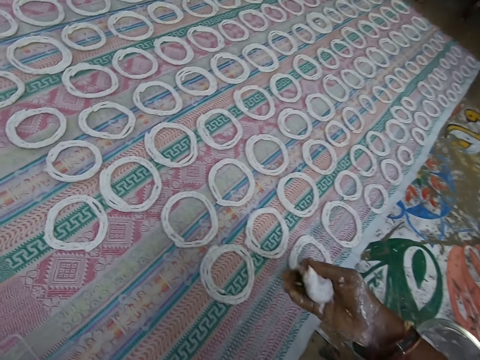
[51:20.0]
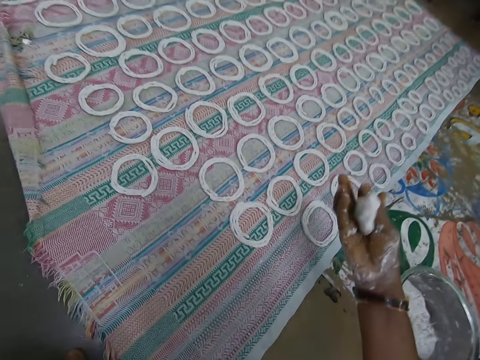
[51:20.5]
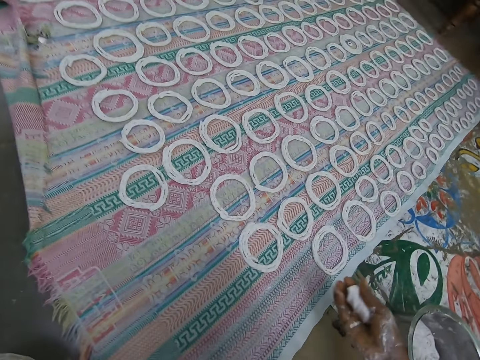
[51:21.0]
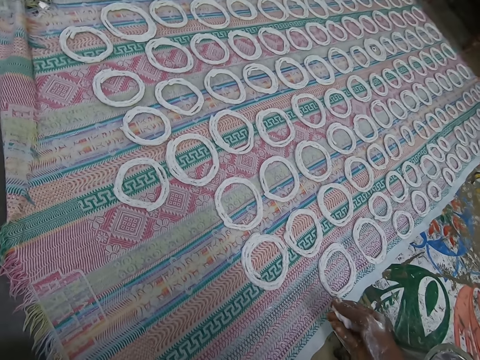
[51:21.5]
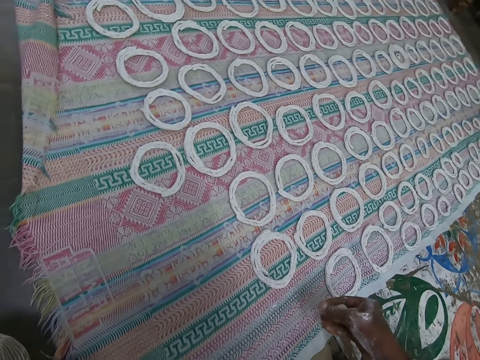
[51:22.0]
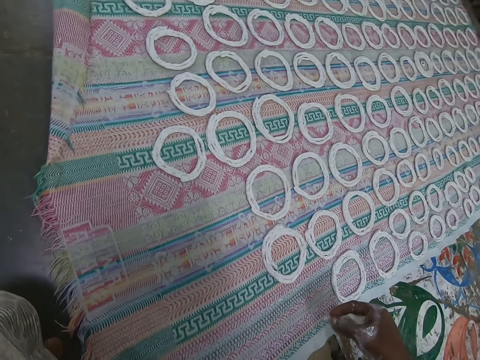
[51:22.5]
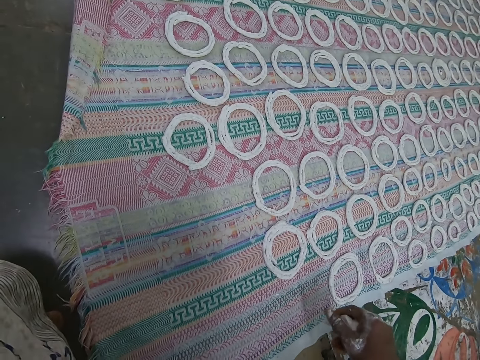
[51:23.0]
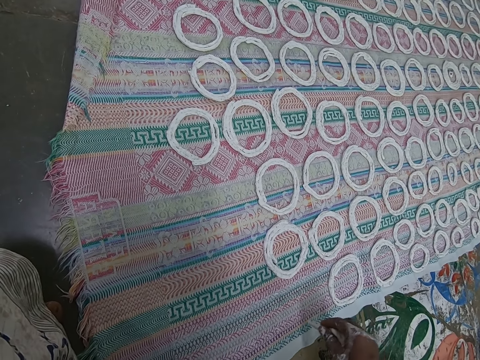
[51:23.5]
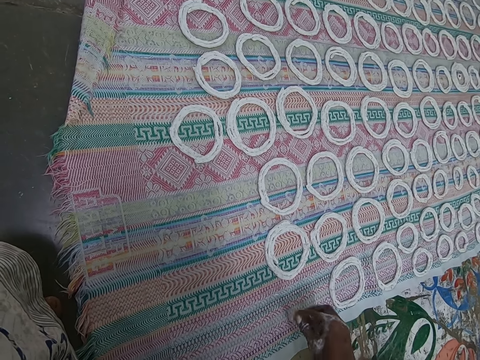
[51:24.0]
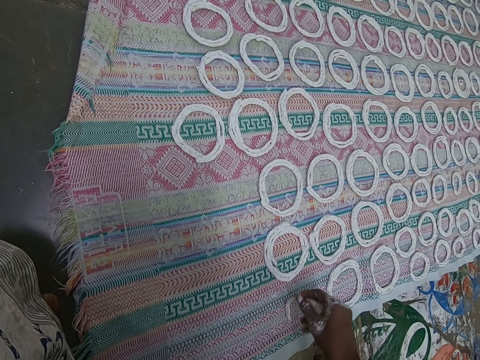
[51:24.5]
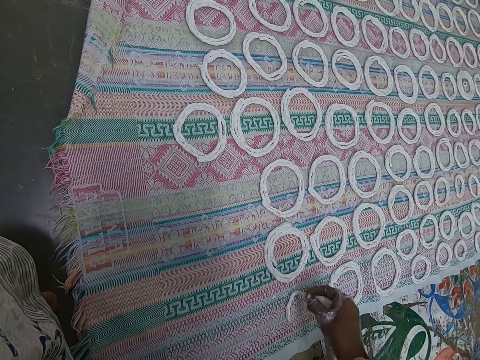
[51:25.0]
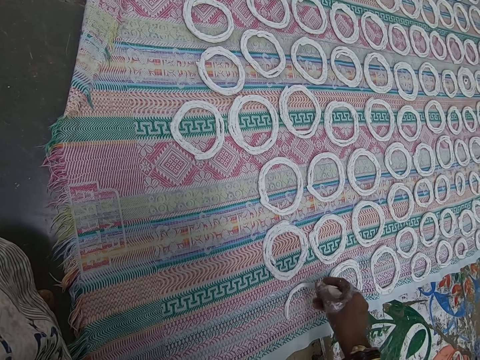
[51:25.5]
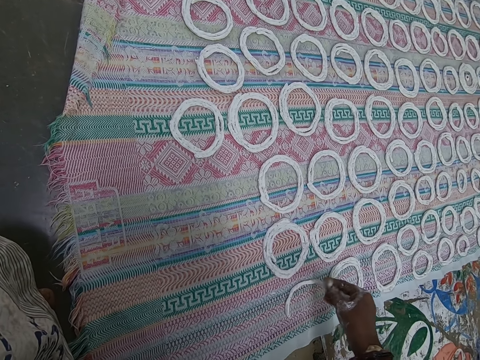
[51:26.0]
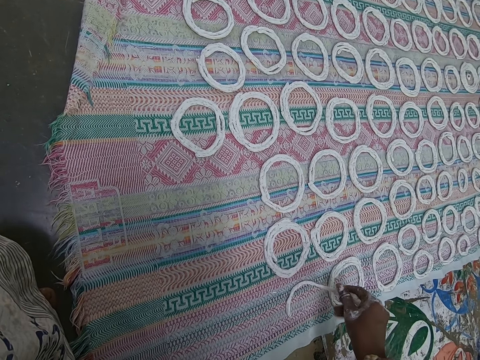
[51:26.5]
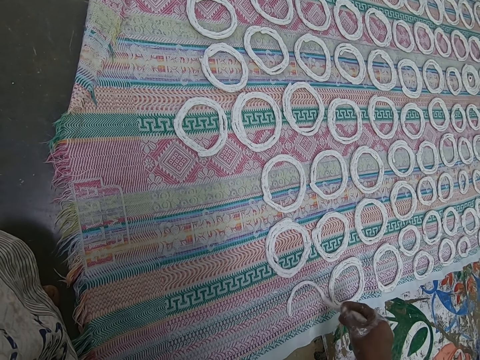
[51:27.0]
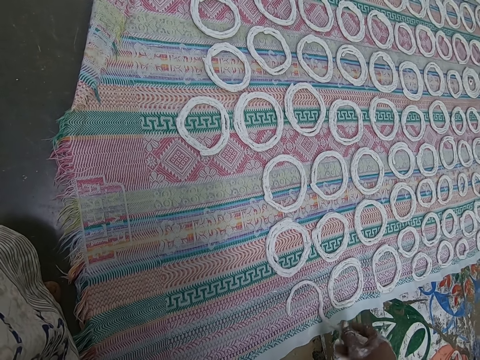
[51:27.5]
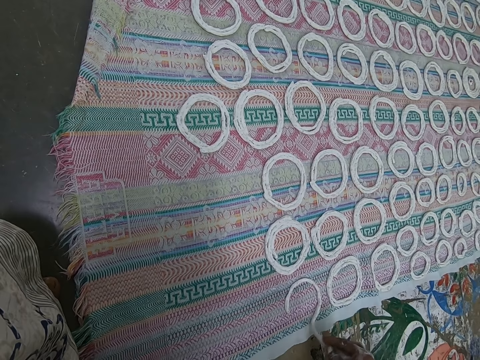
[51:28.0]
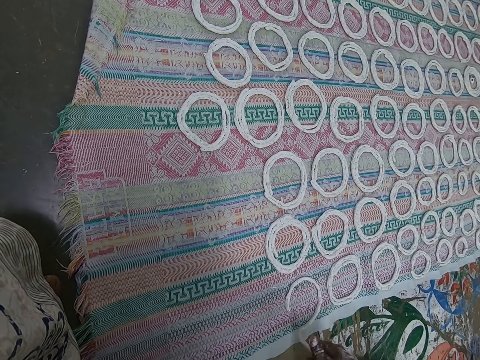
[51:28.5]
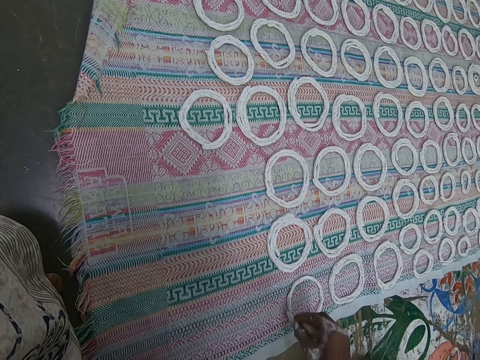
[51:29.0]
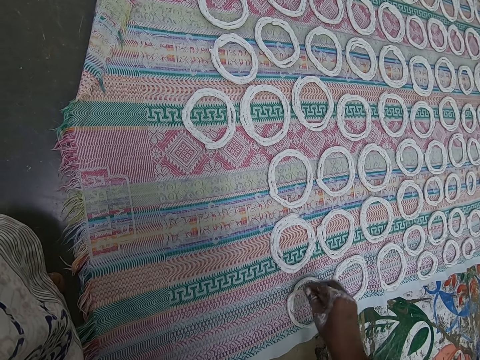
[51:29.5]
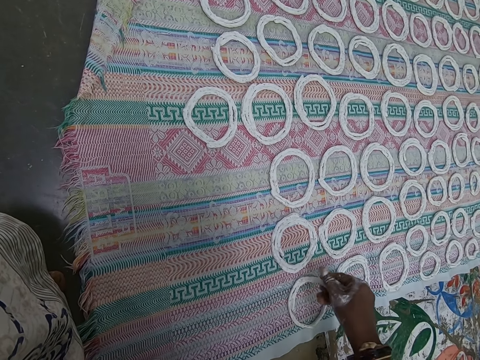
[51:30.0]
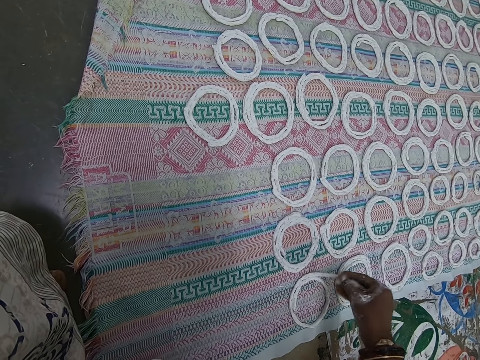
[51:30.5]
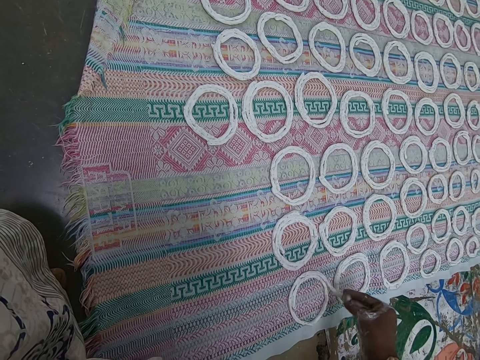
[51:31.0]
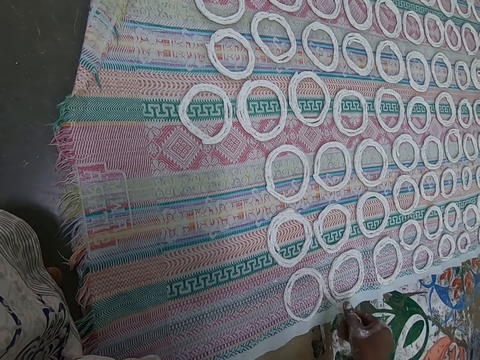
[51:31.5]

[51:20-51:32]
The camera wearer rolls the murukku paste with his right hand. He shapes the murukku paste on the fabric on the floor with his right hand.

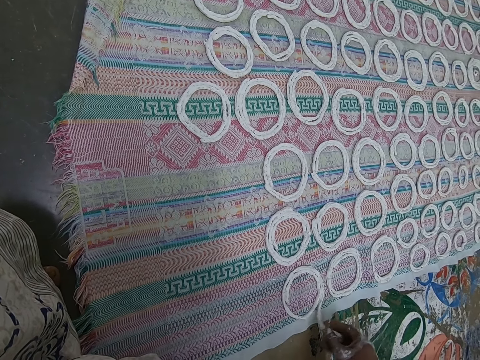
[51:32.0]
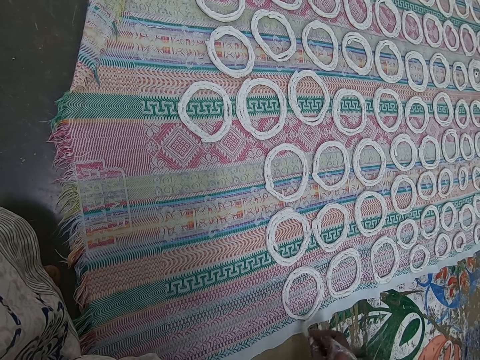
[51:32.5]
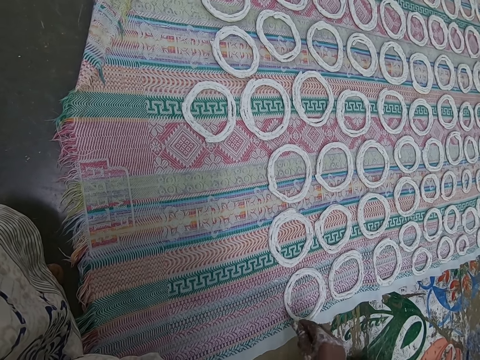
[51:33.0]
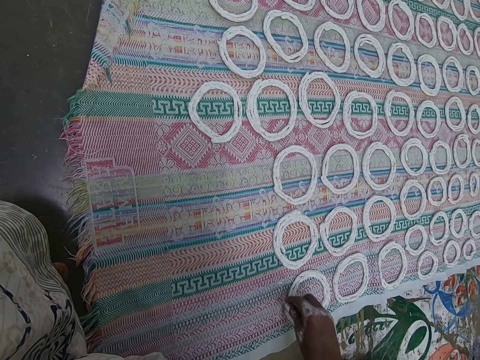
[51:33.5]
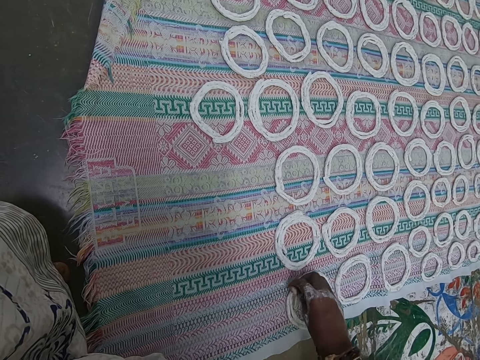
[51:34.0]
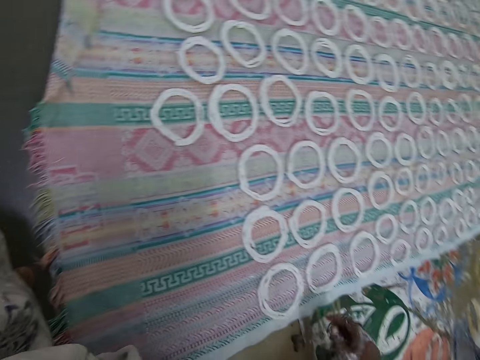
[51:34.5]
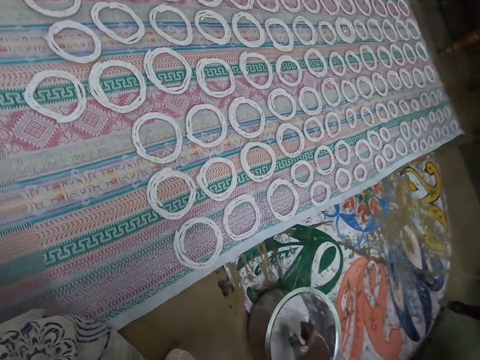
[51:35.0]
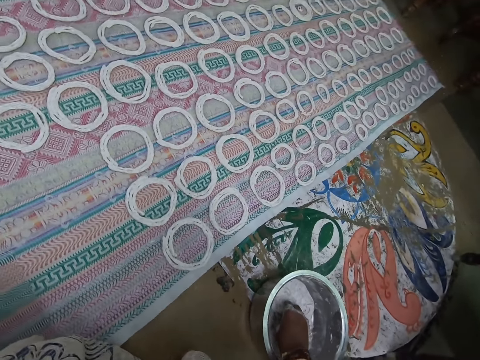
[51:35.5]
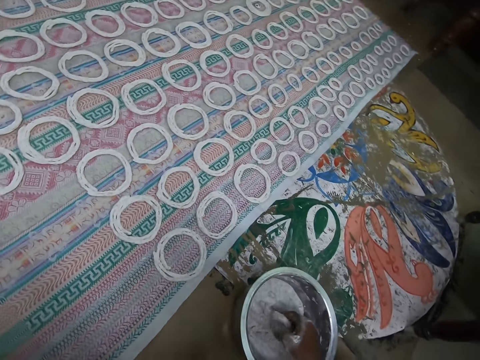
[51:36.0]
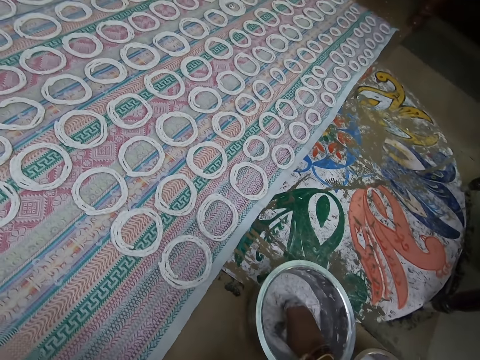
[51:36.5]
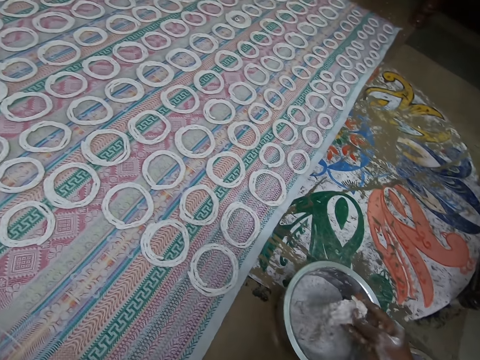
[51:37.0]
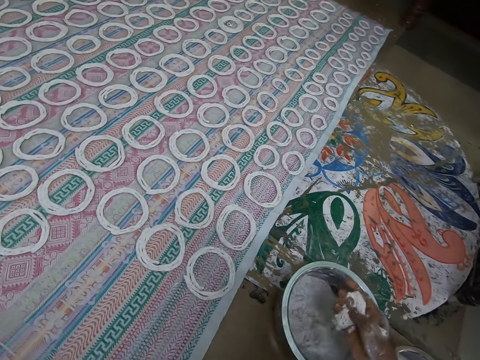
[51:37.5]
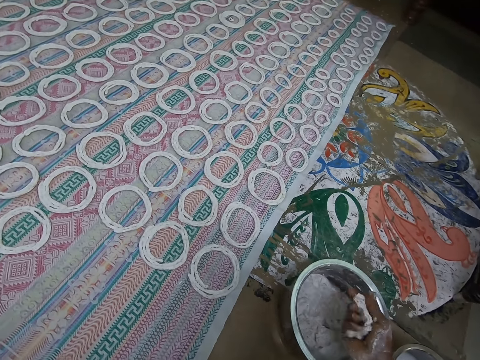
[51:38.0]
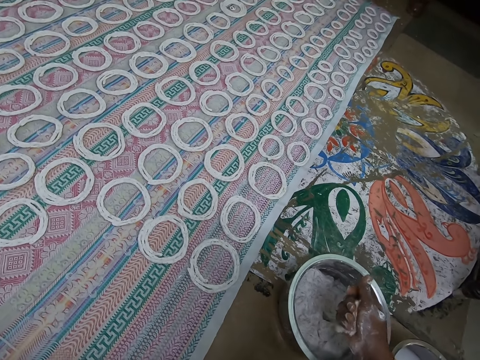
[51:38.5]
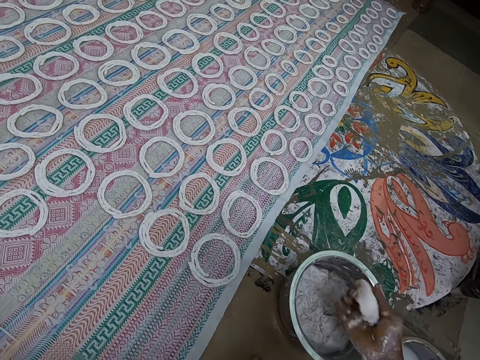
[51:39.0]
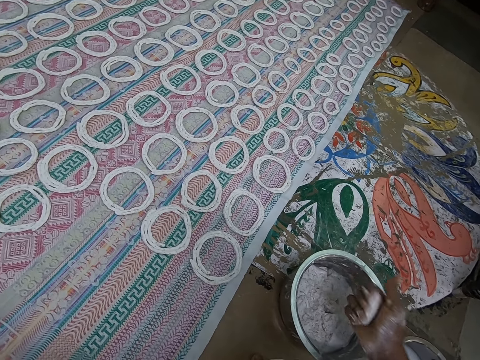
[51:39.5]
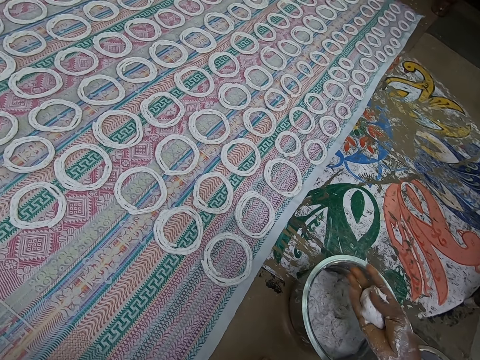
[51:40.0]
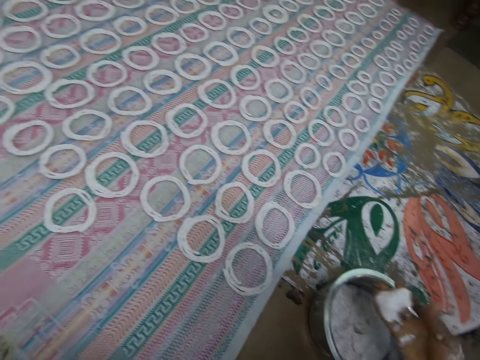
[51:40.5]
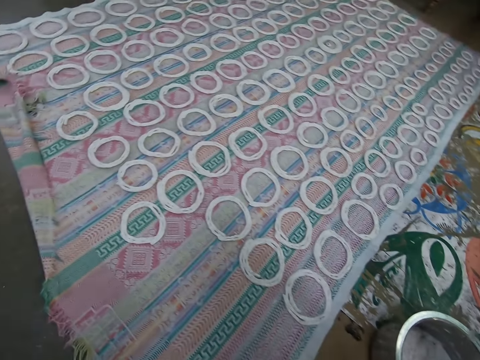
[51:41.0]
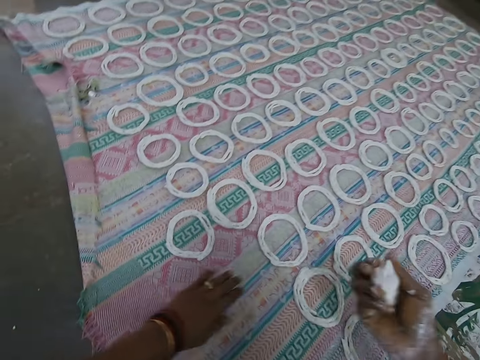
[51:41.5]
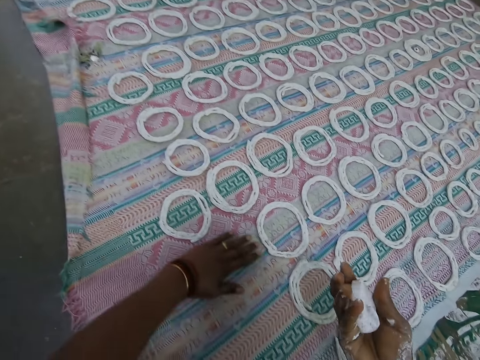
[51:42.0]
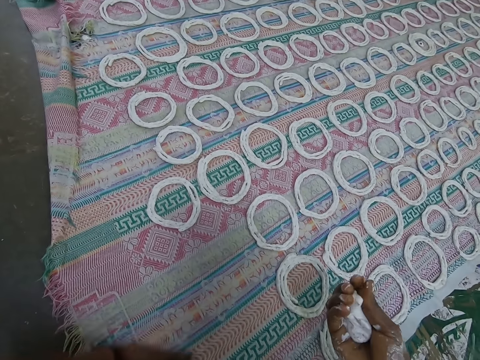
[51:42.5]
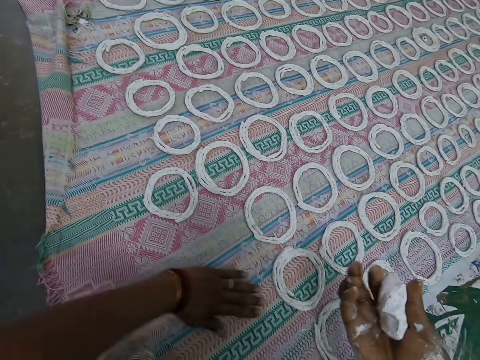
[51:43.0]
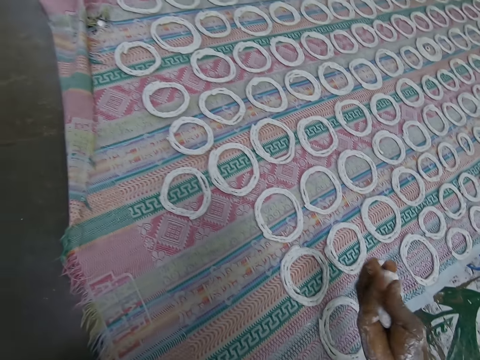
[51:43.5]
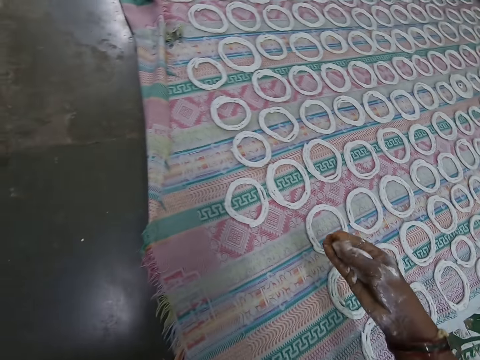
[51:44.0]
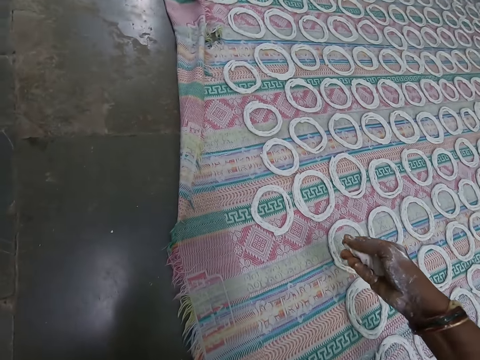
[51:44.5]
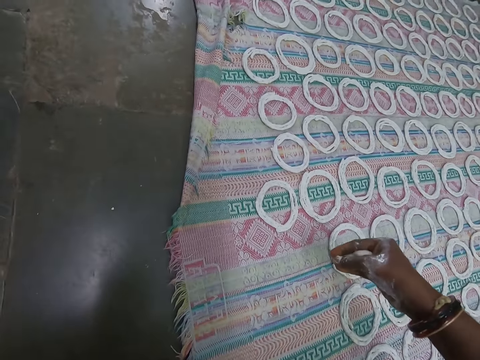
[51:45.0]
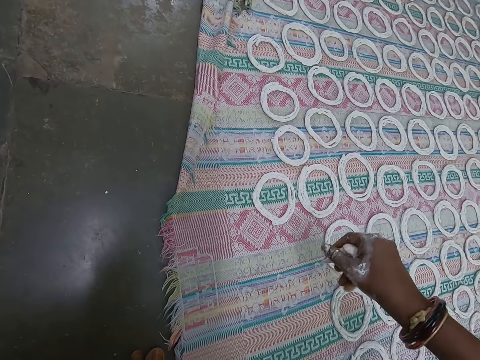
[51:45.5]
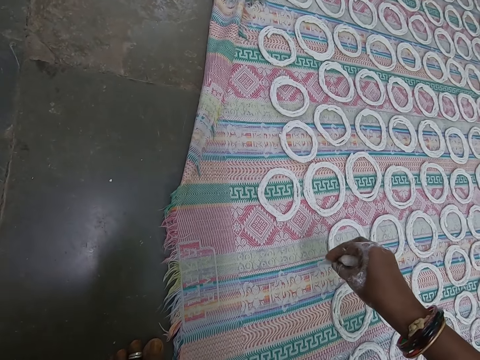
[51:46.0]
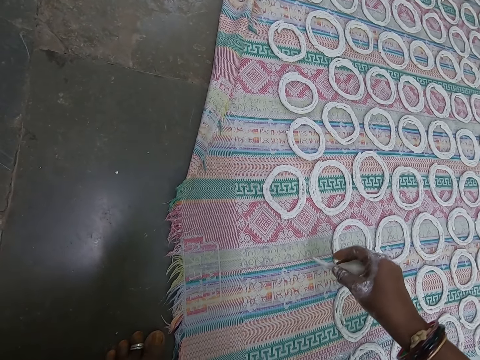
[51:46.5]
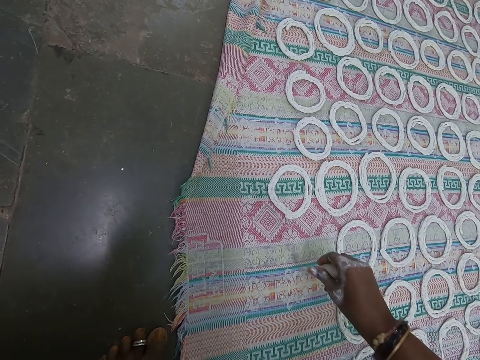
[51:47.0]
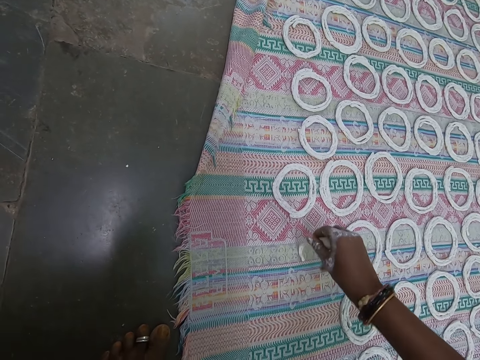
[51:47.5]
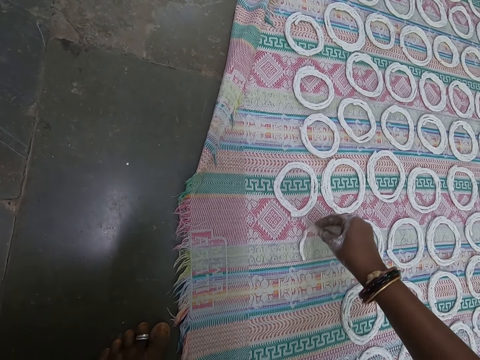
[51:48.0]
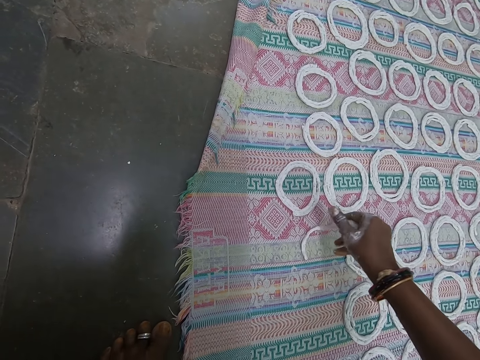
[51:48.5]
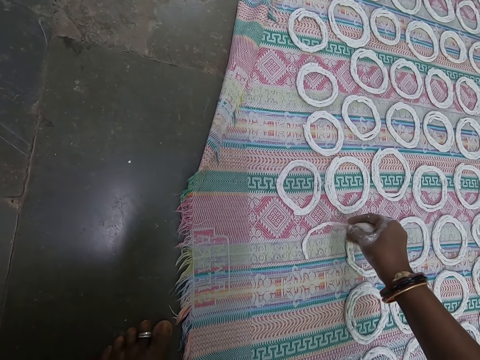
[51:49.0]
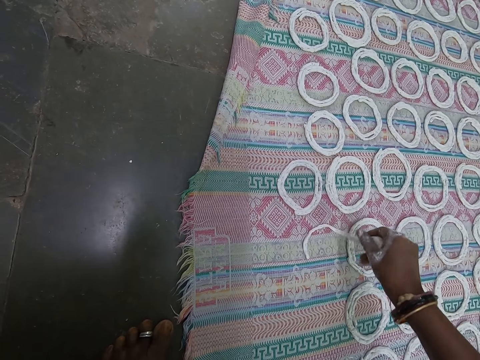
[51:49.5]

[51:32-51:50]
The camera wearer takes some murukku paste or dough from the plate on the floor with his right hand. He folds the murukku paste with his right hand. He rolls the dough in the hand. He wipes the fabric on the floor with his left hand. He rolls the murukku paste with his right hand. He shapes the murukku paste on the fabric on the floor with his right hand.
